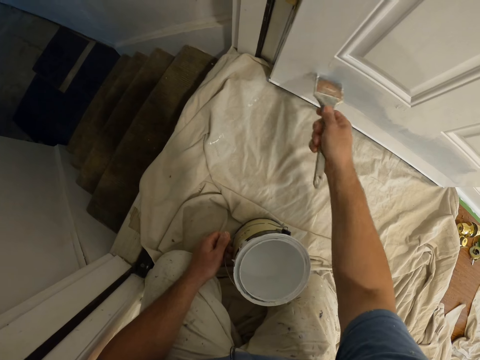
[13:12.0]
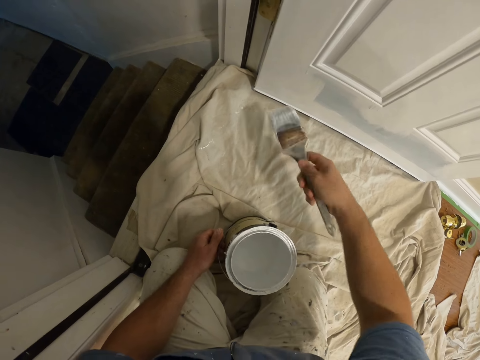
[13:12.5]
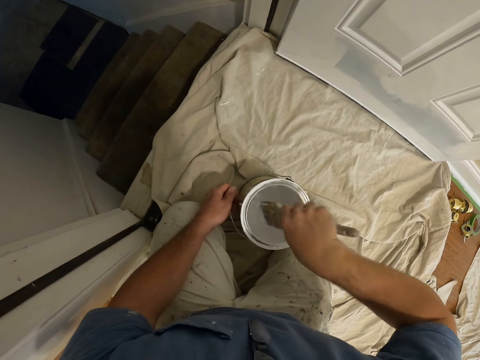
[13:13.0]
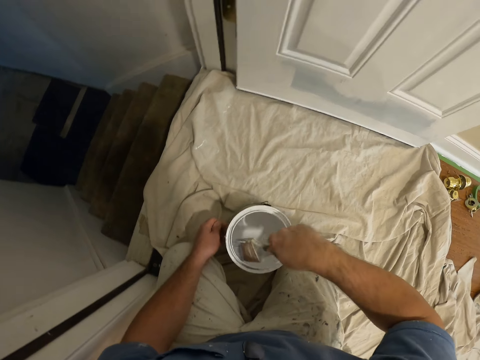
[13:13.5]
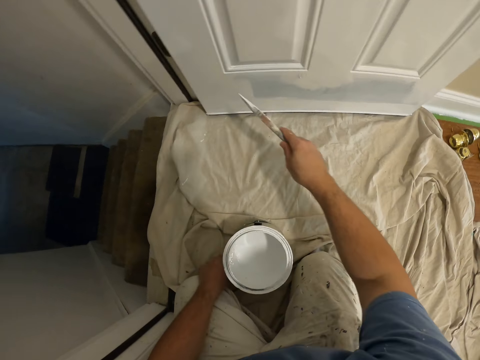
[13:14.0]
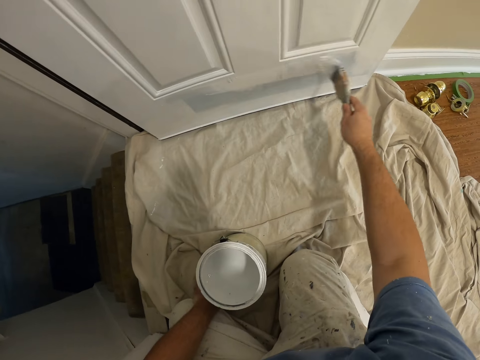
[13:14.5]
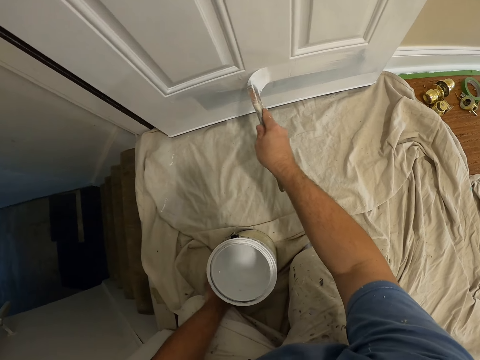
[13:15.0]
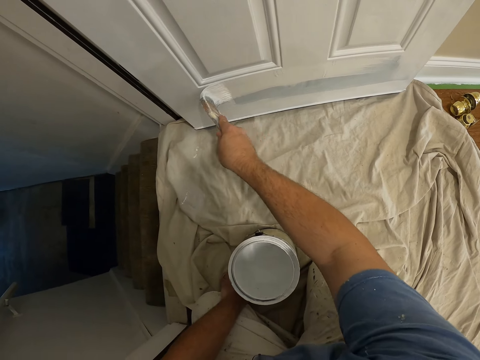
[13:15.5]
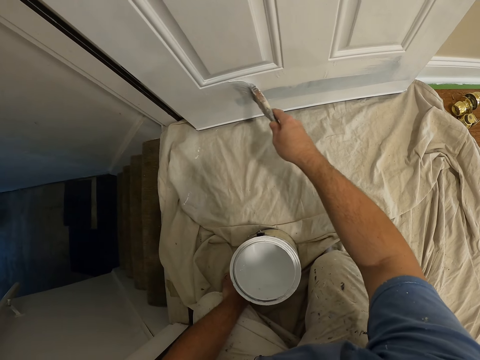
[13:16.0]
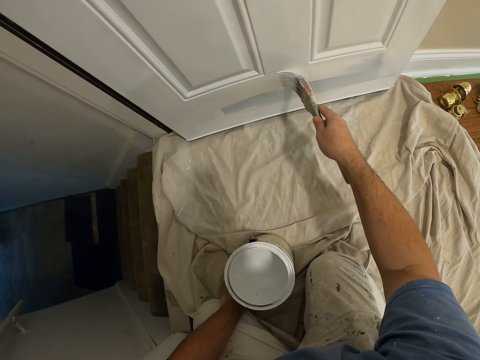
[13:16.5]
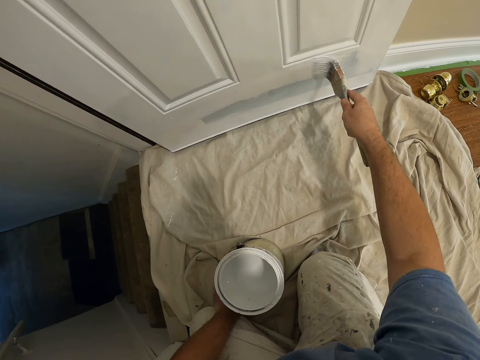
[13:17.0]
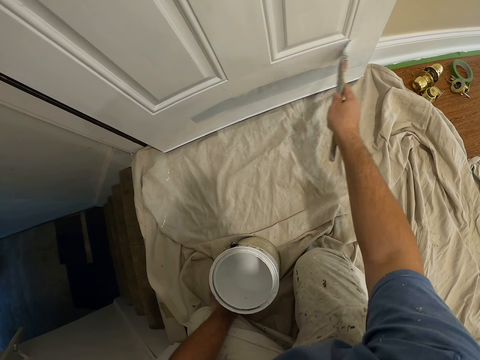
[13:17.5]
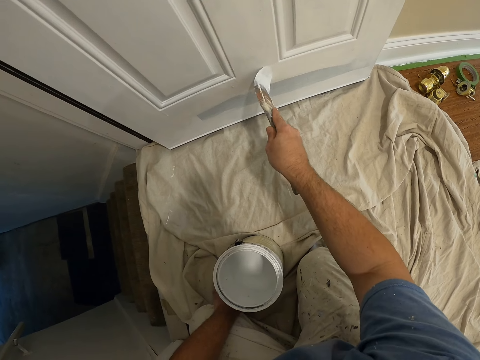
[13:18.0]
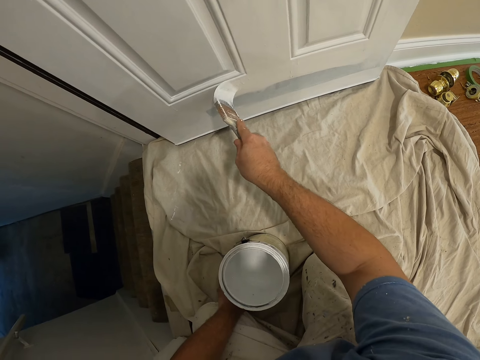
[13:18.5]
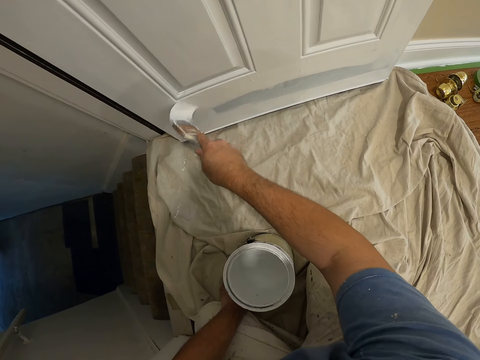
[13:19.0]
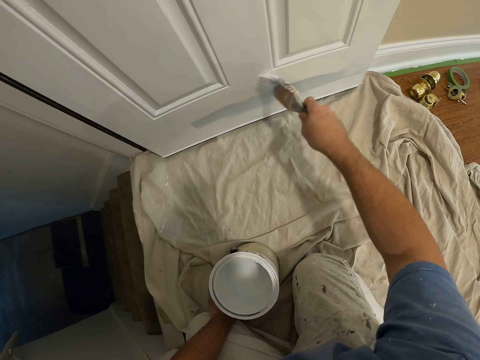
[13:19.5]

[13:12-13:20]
The camera wearer dips the paintbrush in the paint can. They paint the door using the paintbrush.

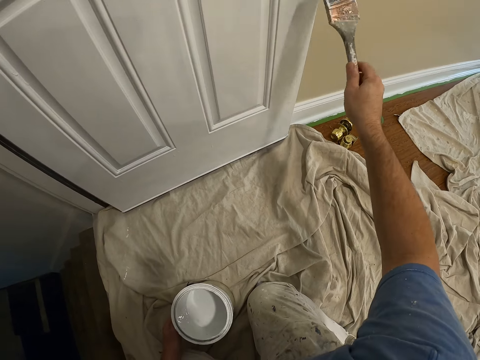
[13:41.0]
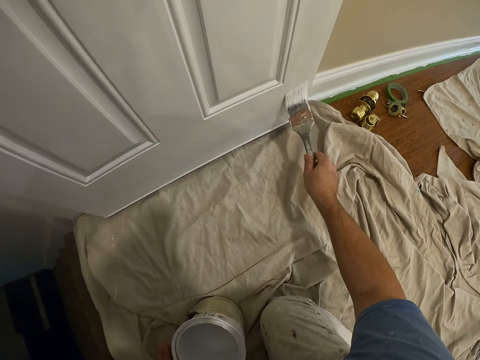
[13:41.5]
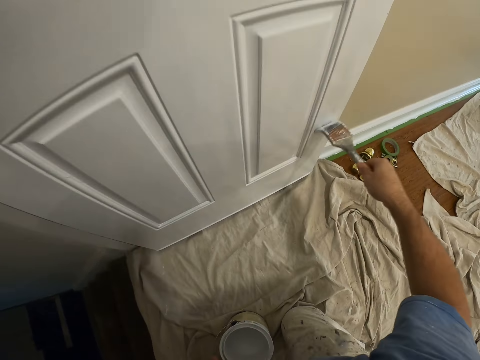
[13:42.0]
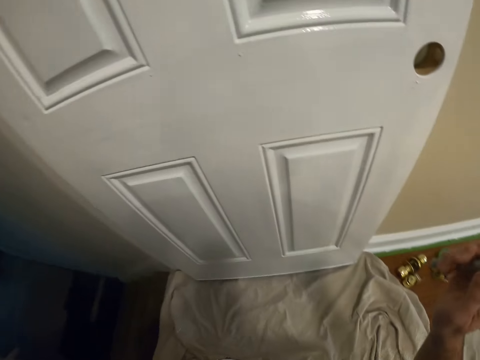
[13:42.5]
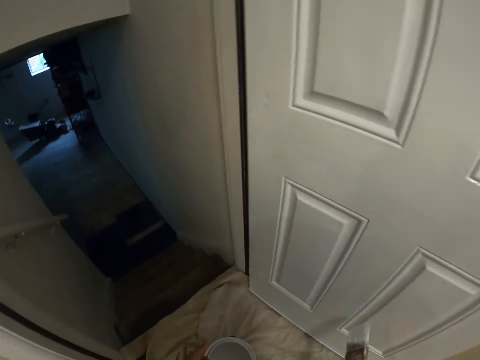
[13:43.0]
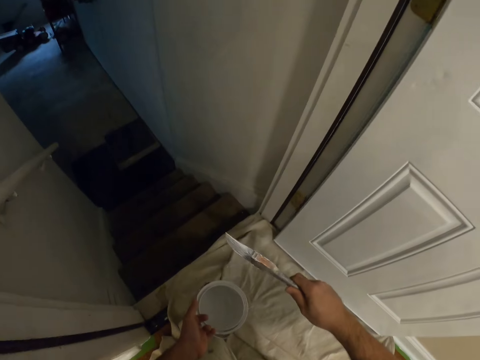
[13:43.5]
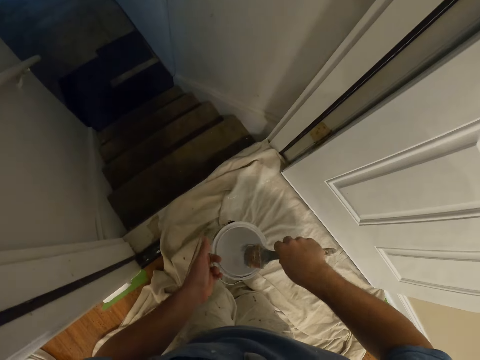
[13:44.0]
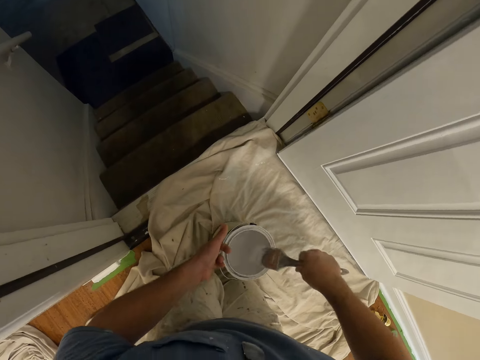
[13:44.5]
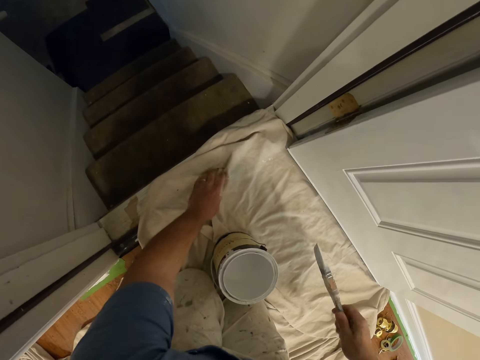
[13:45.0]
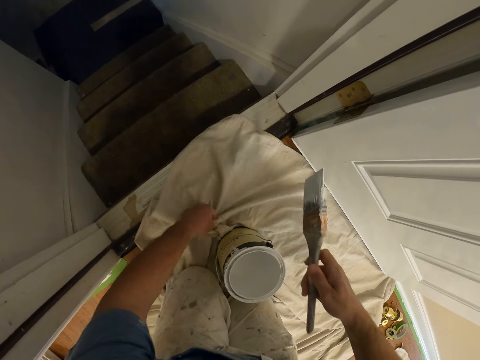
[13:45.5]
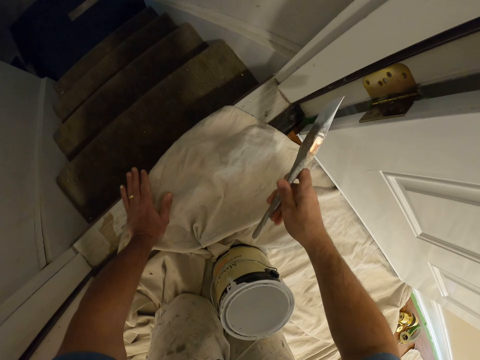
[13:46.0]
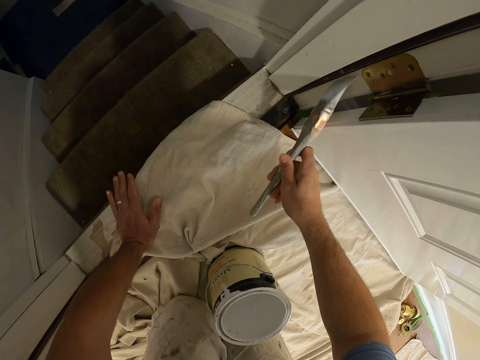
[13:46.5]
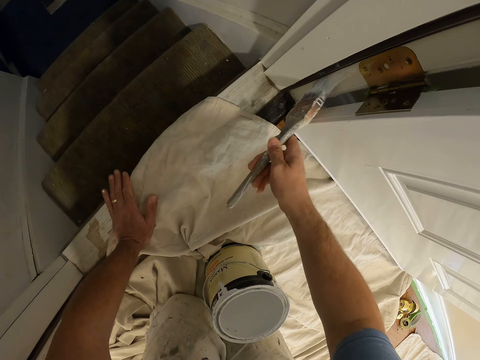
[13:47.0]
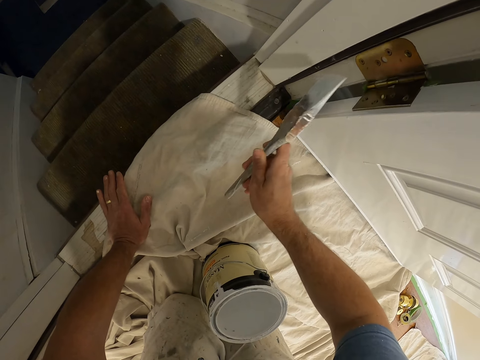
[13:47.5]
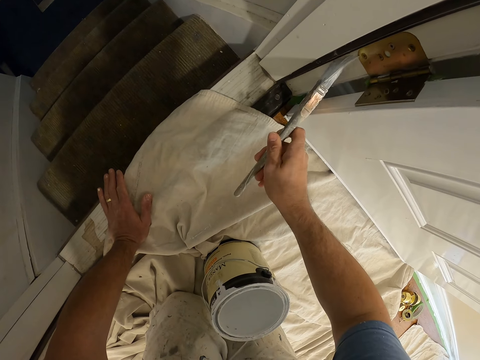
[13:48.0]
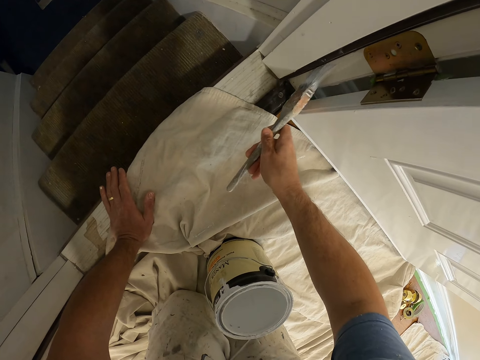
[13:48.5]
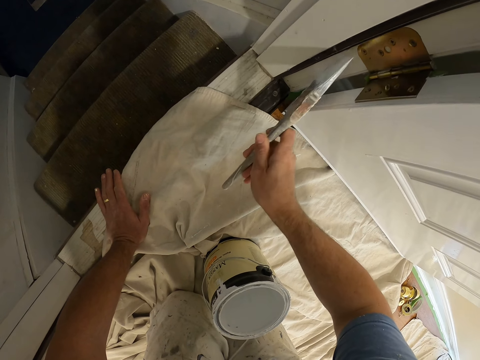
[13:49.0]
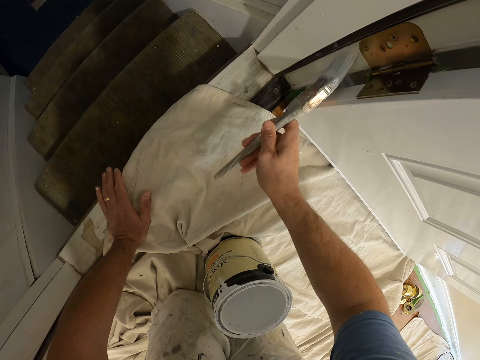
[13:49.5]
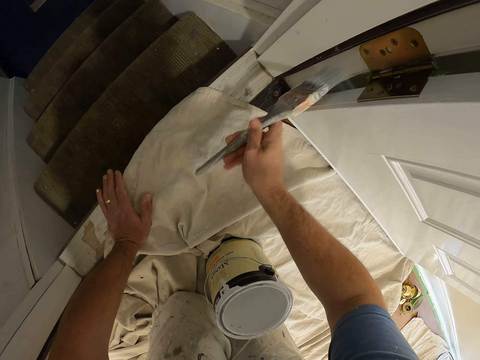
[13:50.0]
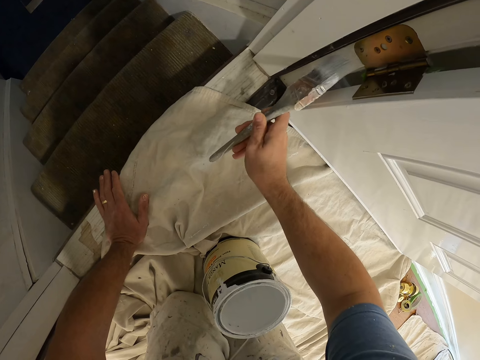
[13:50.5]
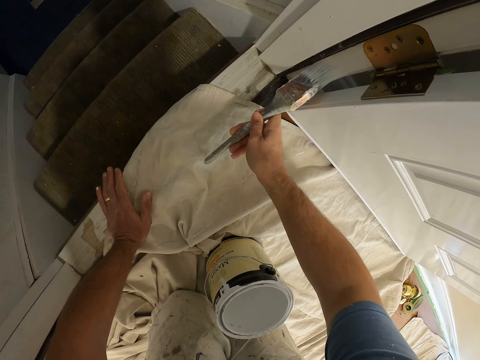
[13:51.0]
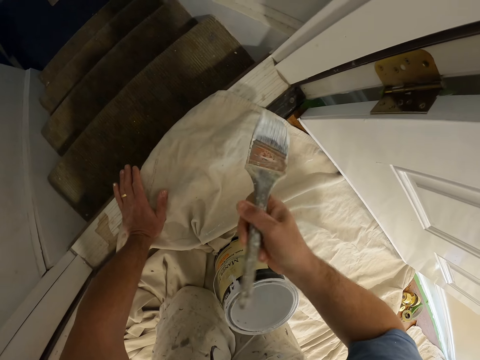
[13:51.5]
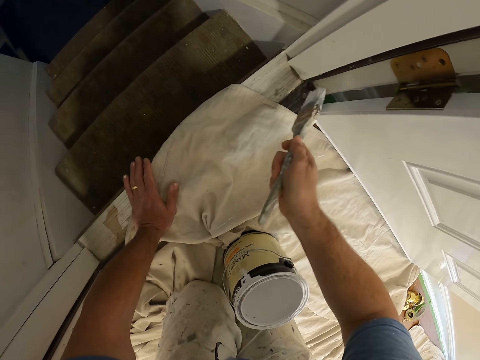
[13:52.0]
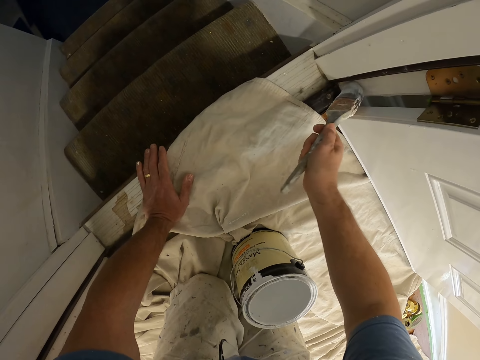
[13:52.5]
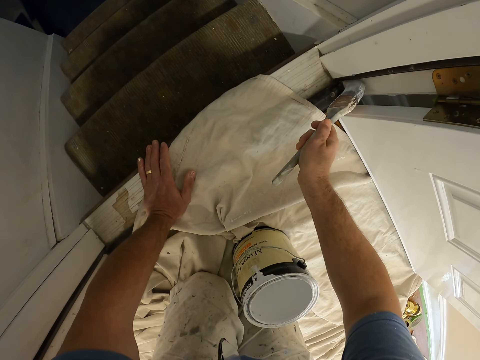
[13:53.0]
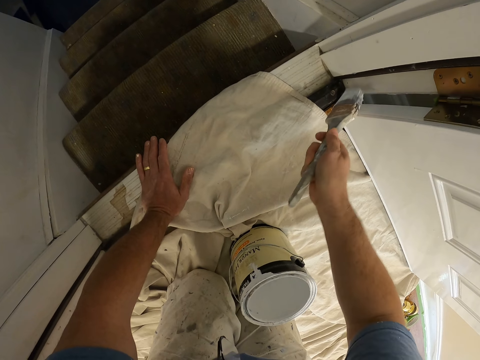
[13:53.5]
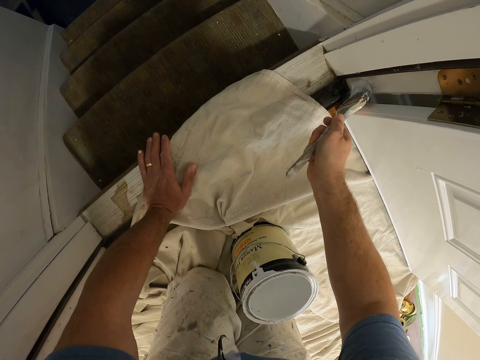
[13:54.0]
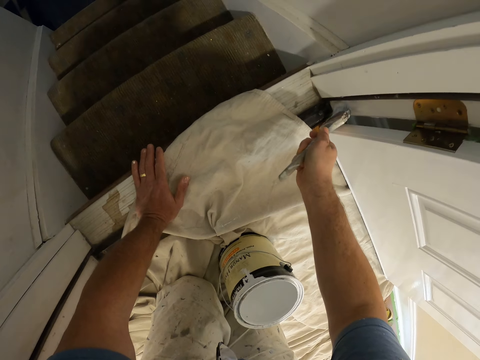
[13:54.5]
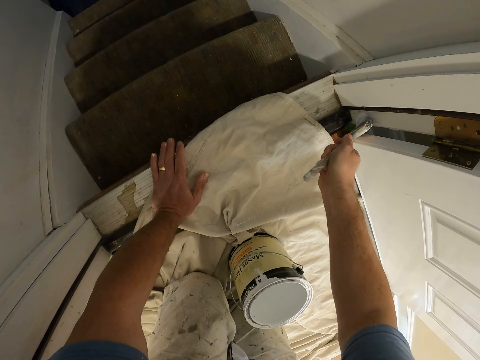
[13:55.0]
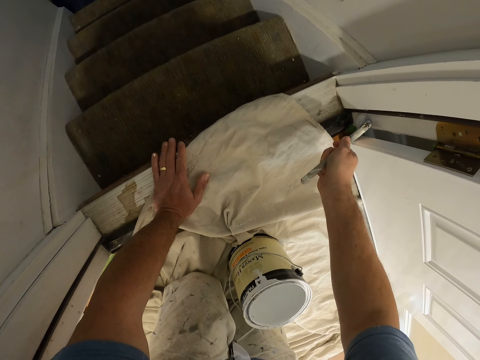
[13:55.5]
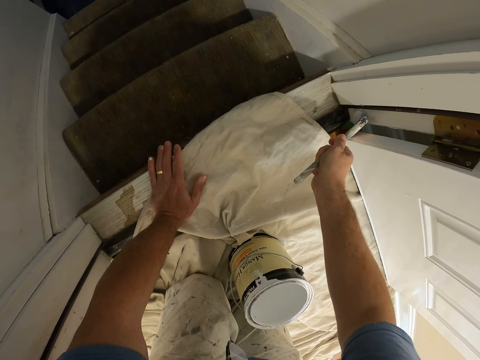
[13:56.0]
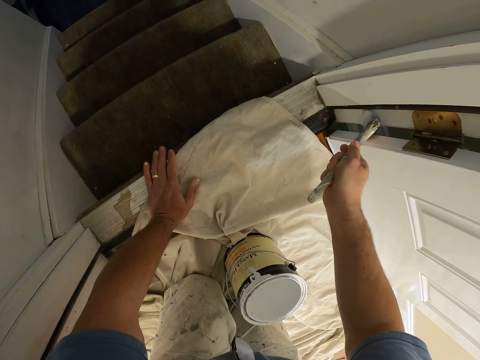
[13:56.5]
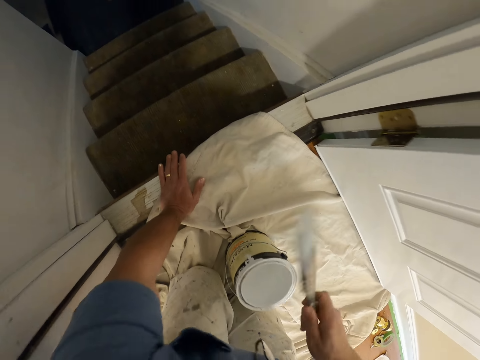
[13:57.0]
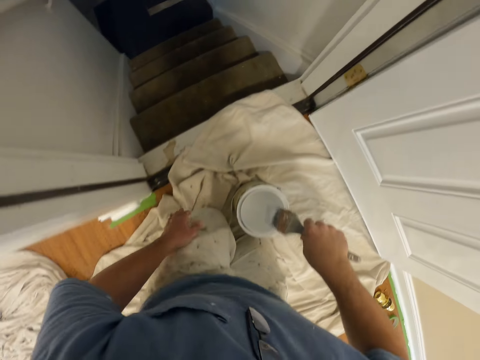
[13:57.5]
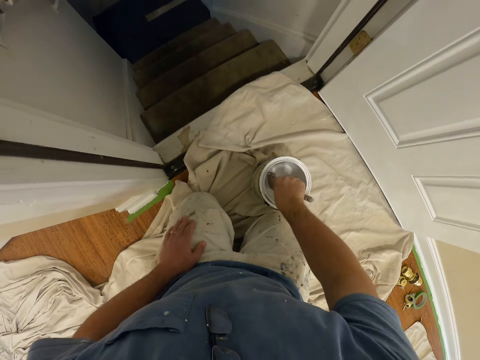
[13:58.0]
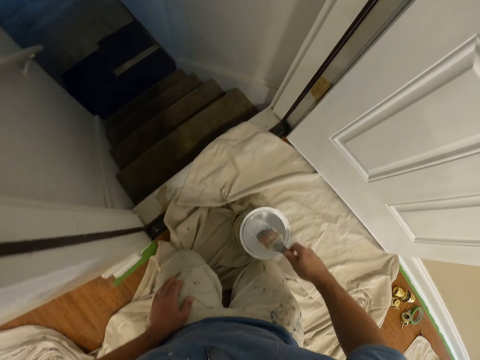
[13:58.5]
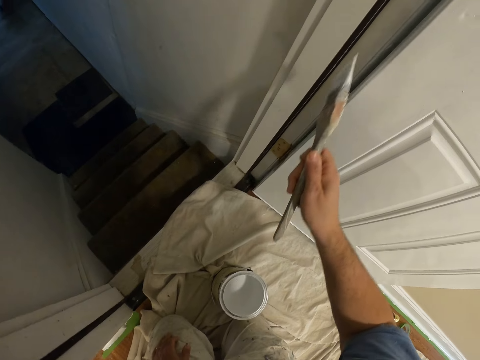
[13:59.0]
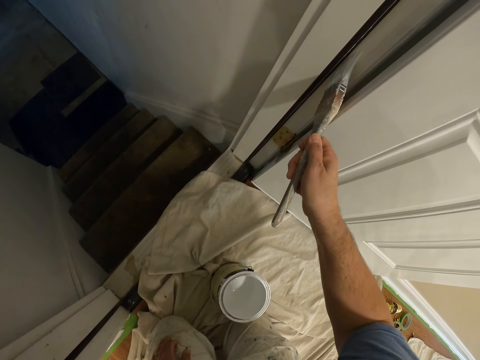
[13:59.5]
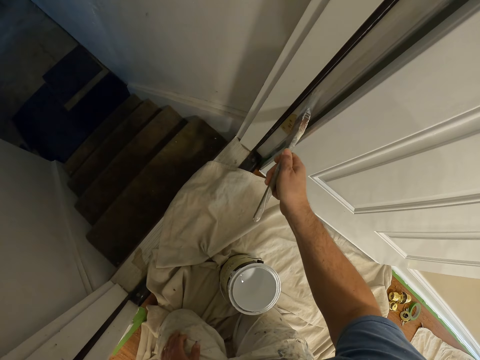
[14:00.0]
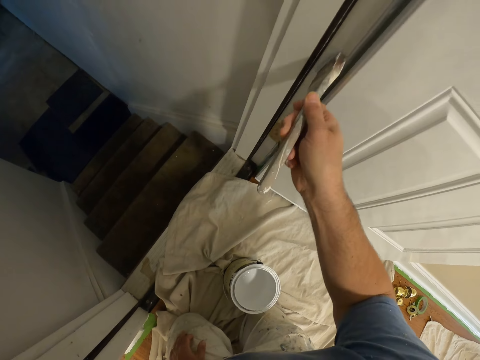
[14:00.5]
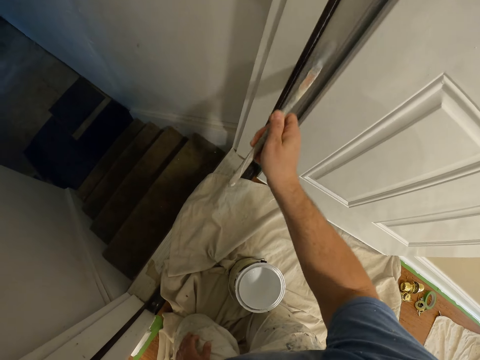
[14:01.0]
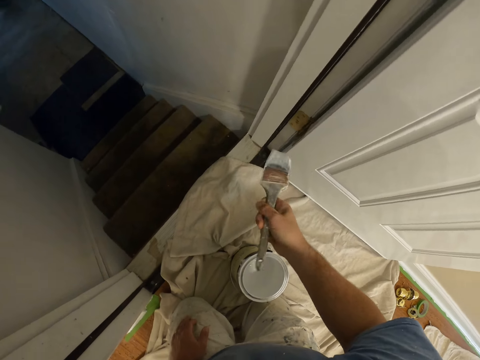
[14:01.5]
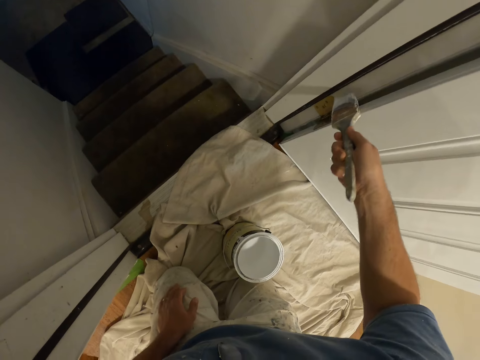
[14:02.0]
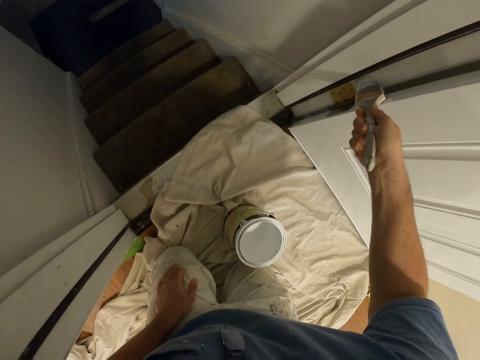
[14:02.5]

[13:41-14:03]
The camera wearer stands in the room. They lift the paint can, move the paint can, dip the paint brush in the paint can, place the paint can on the cloth on the floor, and adjust the cloth under the door. They apply paint on the door frame with the paint brush. They scoop paint from the can with the paint brush. They apply paint on the door frame with the paint brush.
